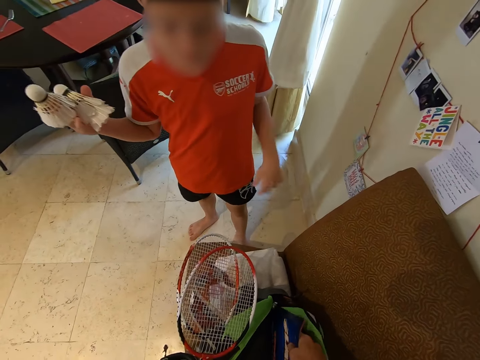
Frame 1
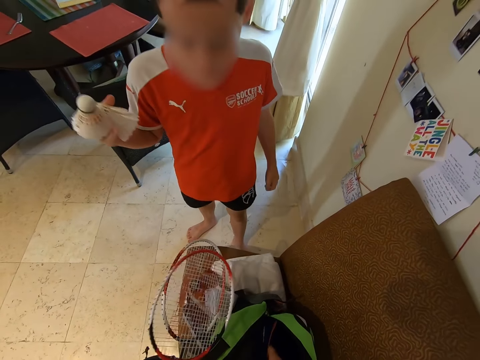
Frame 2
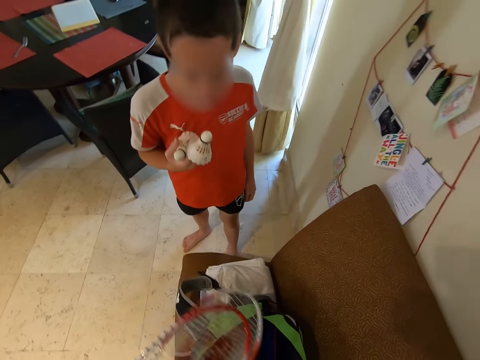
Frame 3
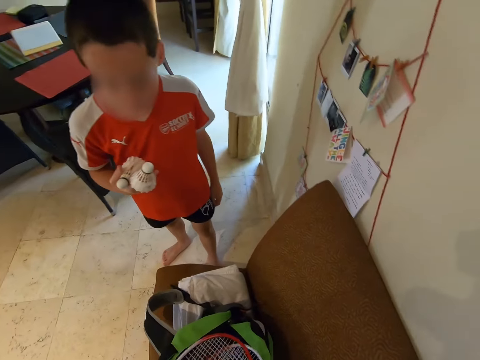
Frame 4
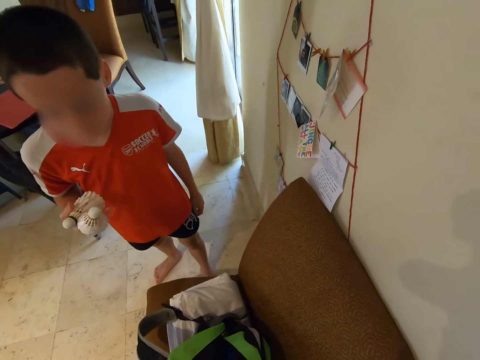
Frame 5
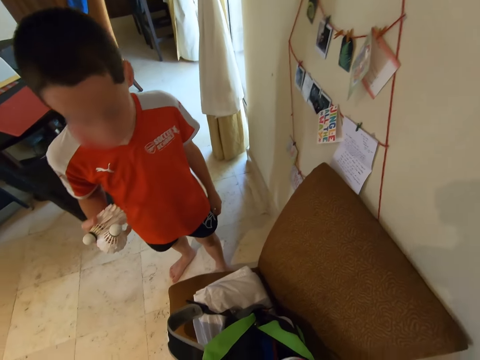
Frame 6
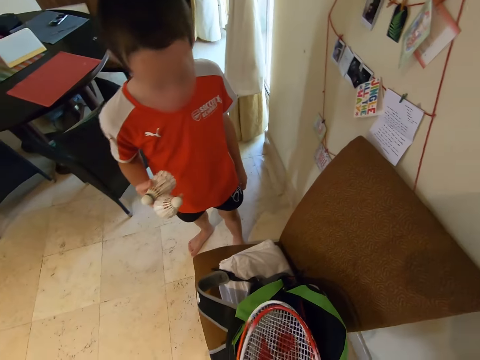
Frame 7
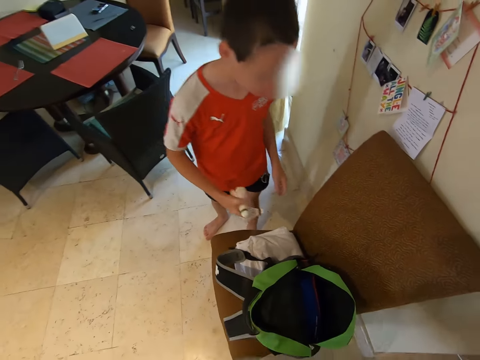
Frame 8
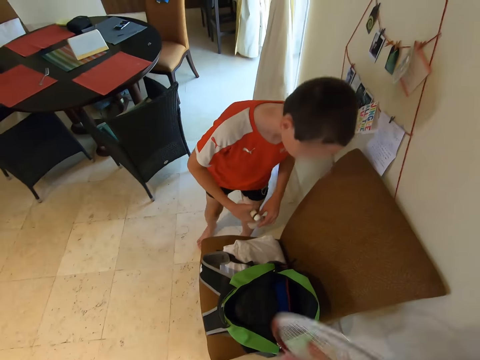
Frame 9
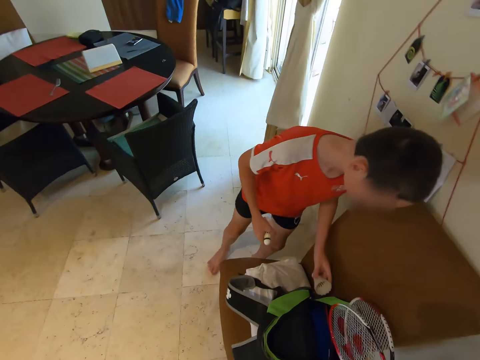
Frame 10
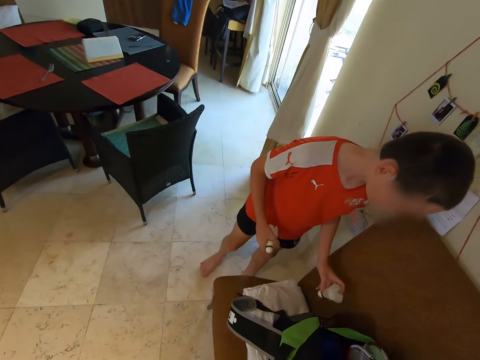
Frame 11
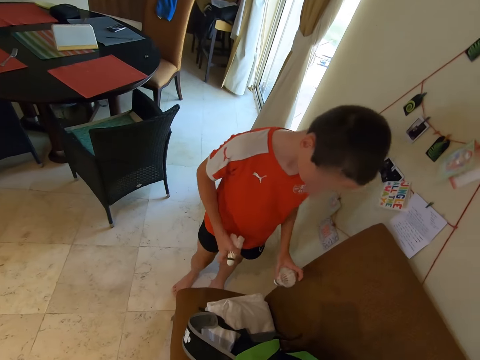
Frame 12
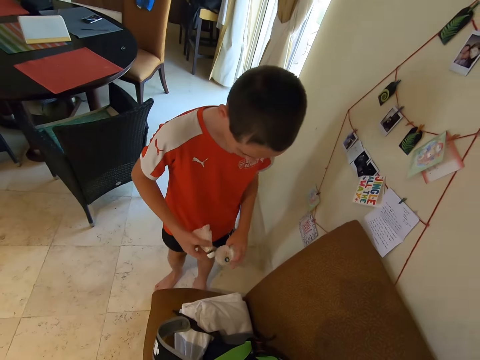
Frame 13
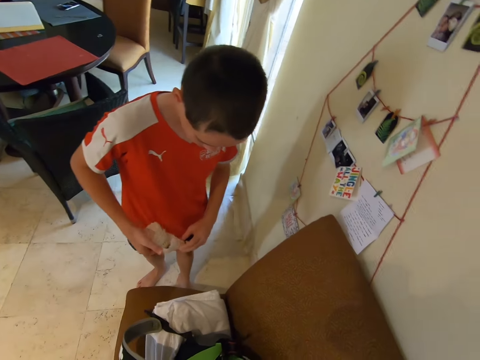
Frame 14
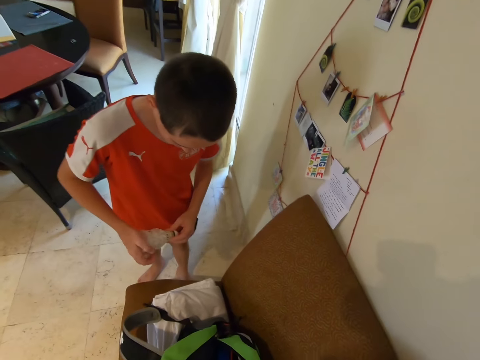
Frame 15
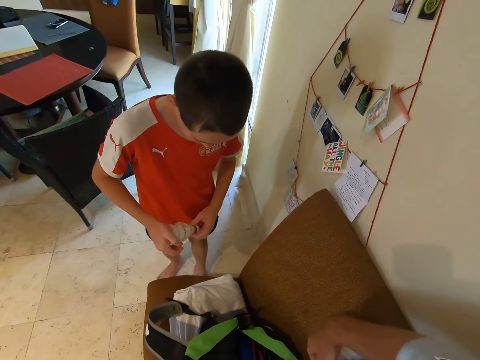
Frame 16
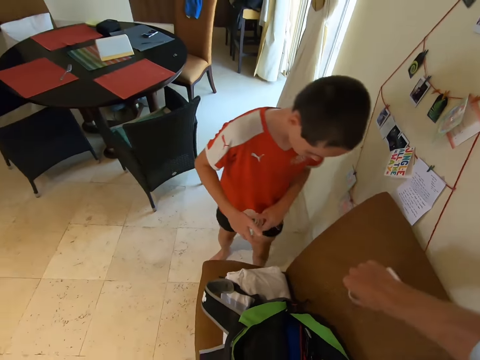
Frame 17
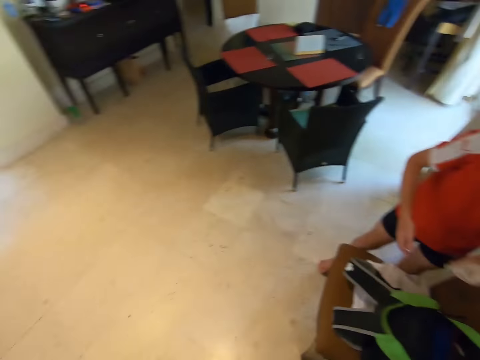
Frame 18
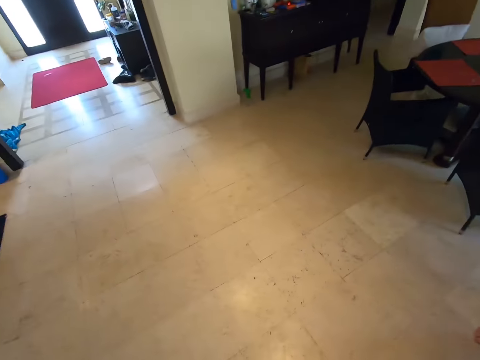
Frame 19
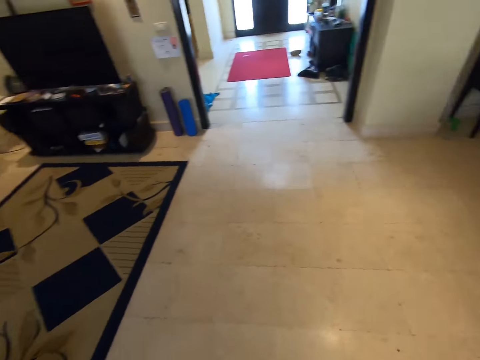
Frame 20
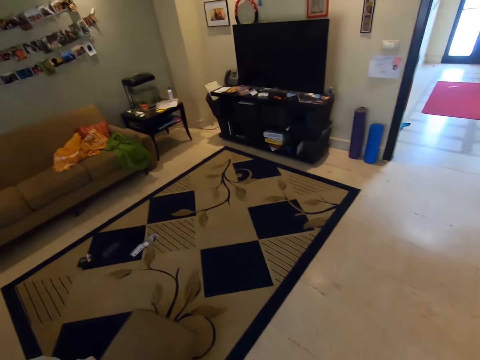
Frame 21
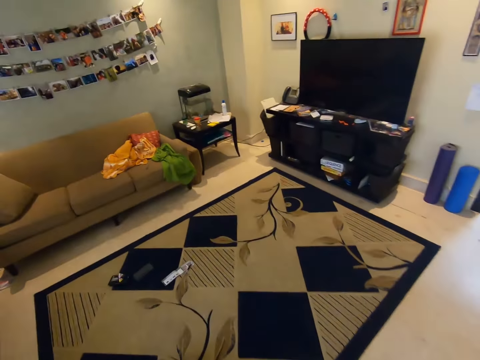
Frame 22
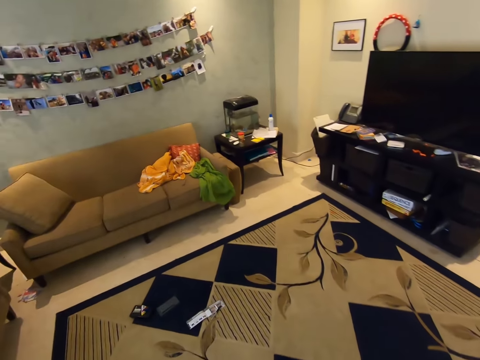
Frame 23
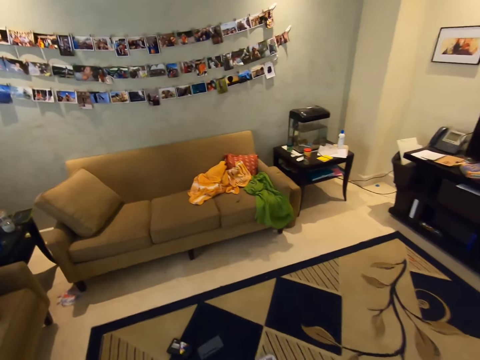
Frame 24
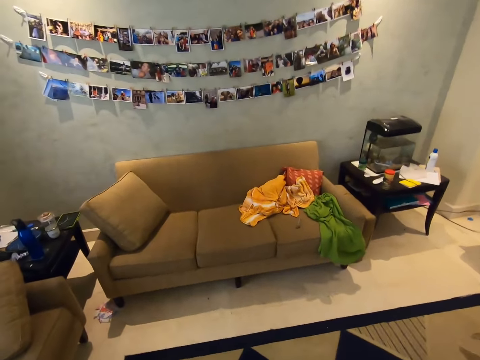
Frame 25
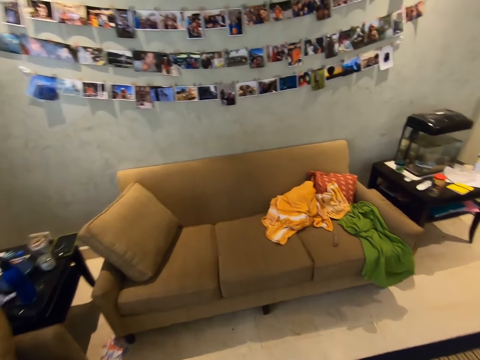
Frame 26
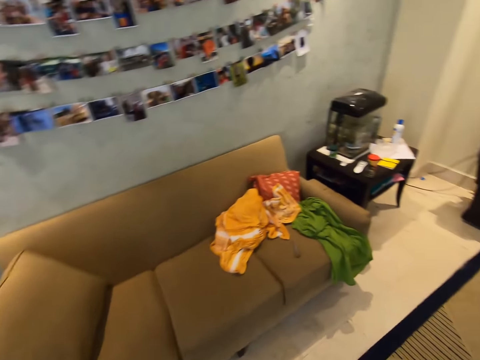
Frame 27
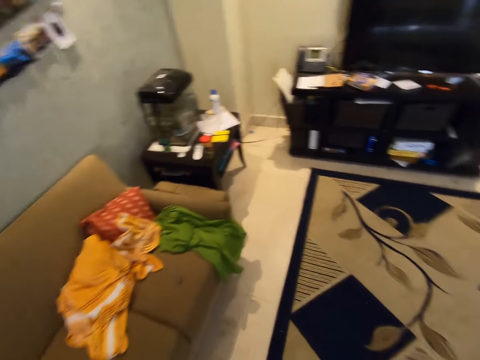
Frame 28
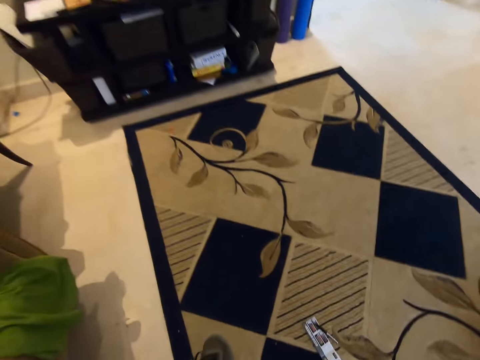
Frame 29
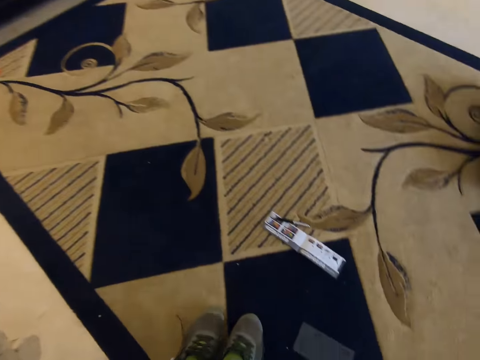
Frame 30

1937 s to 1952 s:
The camera wearer puts the racket in the bag. They walk around the house.

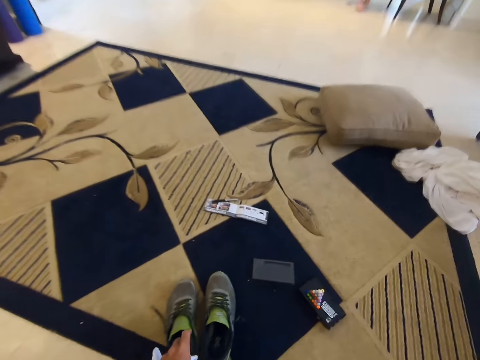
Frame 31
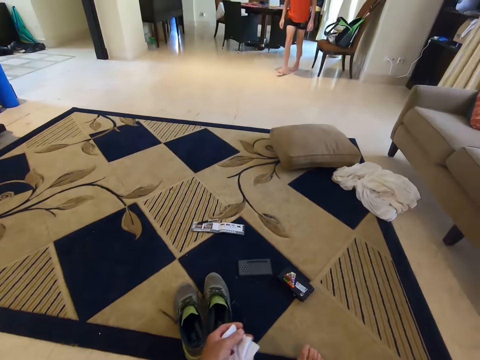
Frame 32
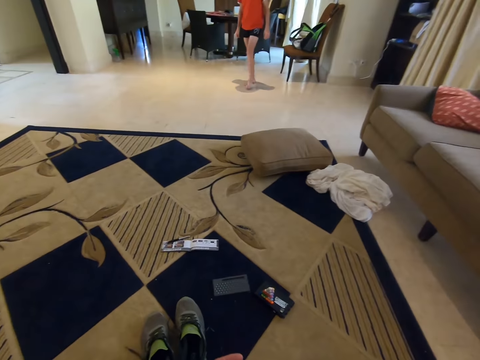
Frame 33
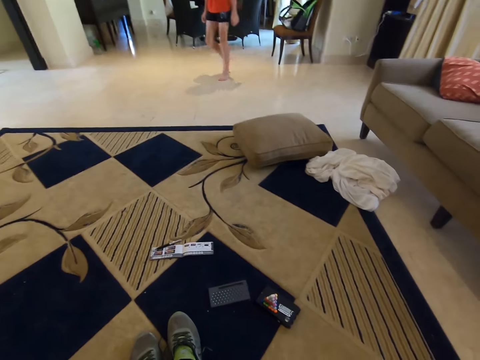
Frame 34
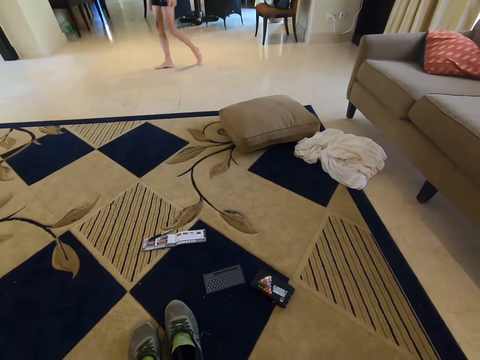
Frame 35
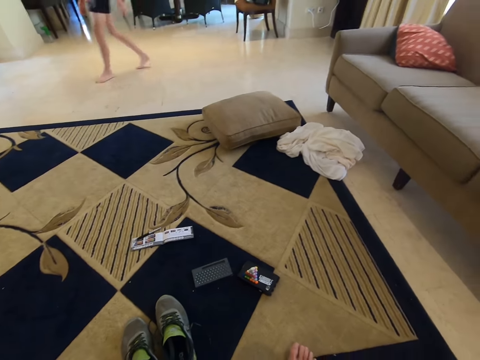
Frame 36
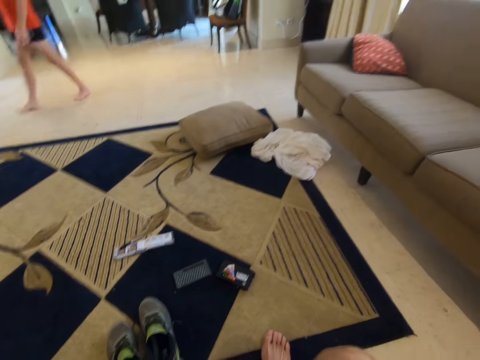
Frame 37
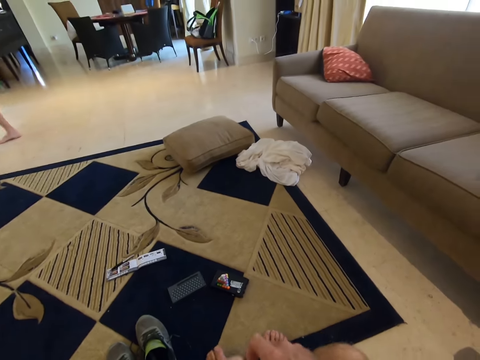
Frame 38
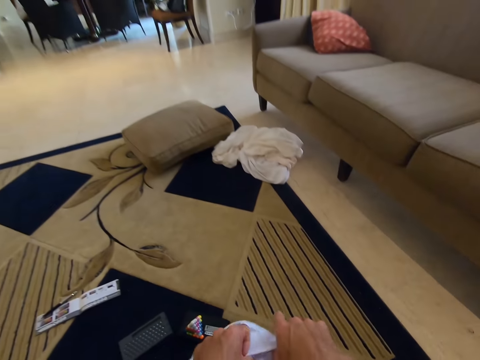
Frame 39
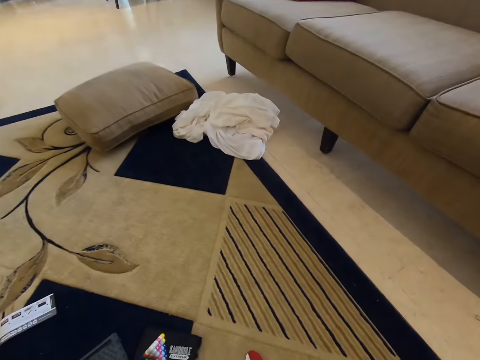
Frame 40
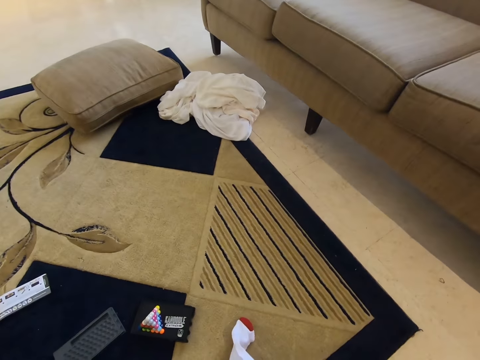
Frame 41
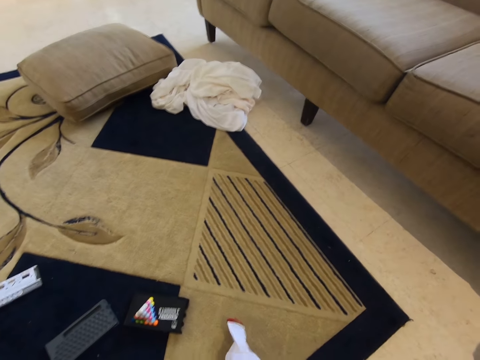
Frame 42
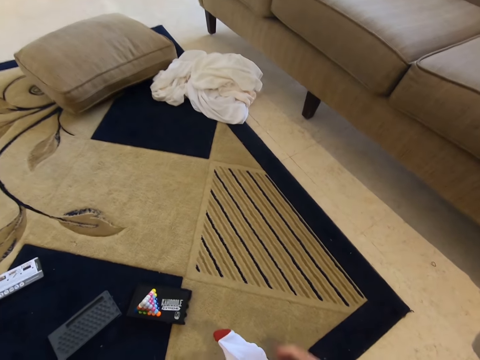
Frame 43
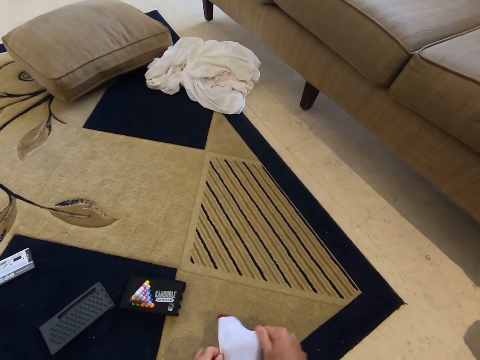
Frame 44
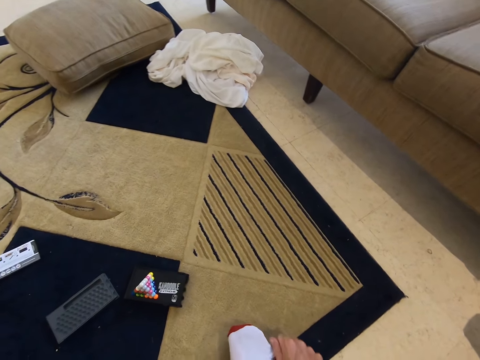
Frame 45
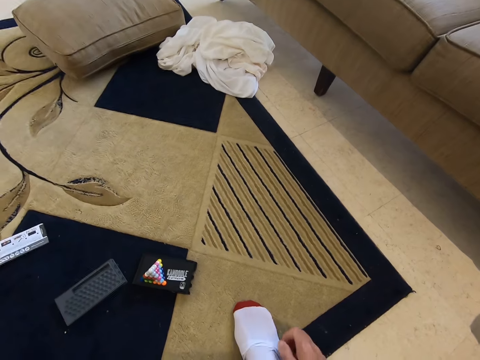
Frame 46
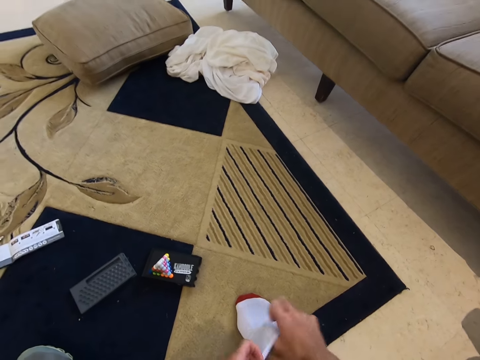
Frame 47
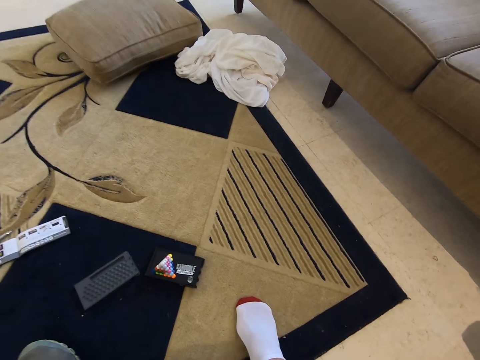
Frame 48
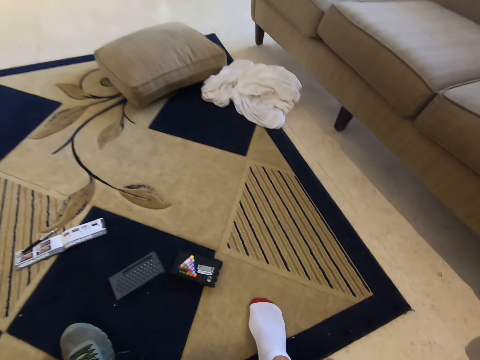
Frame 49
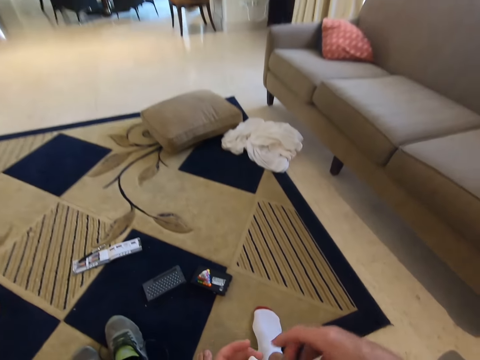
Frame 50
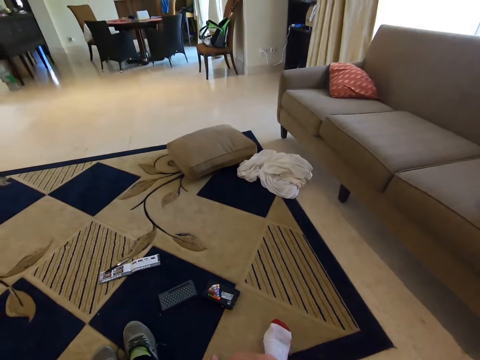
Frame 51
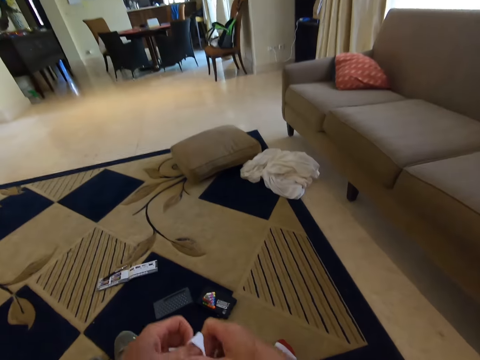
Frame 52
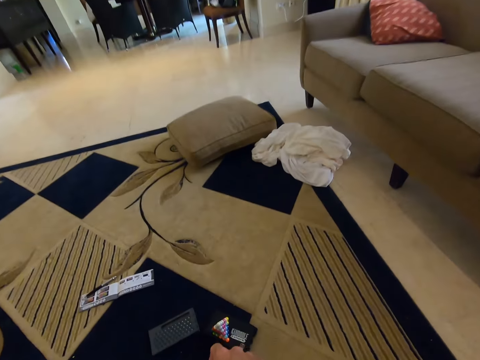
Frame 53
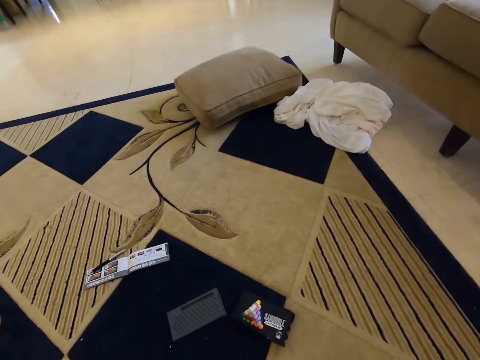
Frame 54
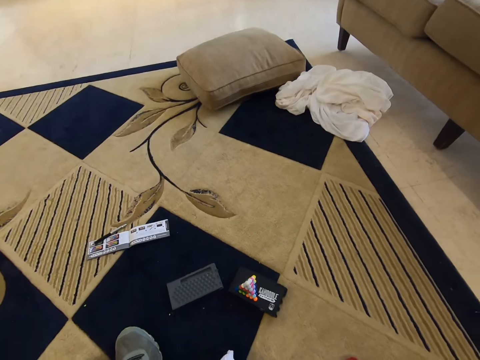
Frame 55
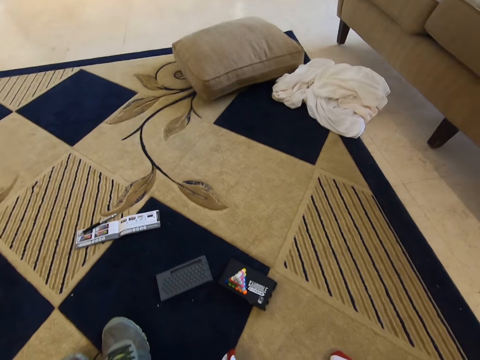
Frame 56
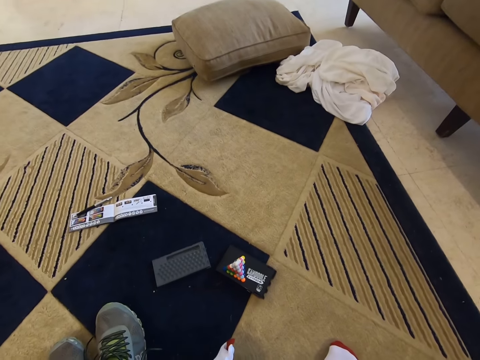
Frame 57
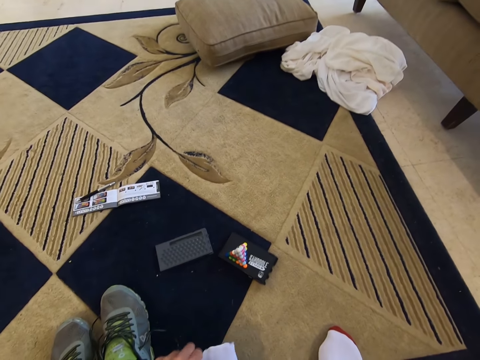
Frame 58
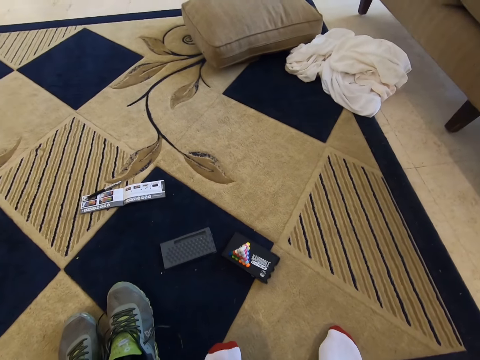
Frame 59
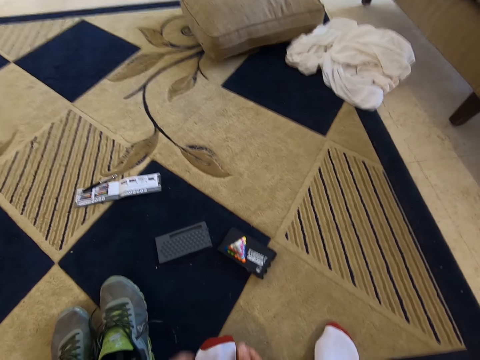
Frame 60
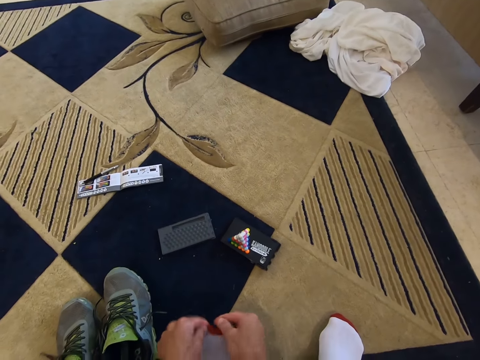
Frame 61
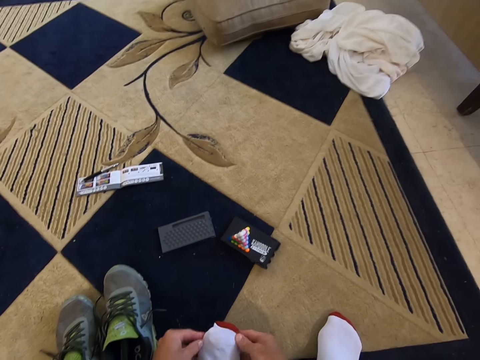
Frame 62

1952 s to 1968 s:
The camera wearer looks around the house. He wears a sock on his right foot. He wears a sock on his left foot.
